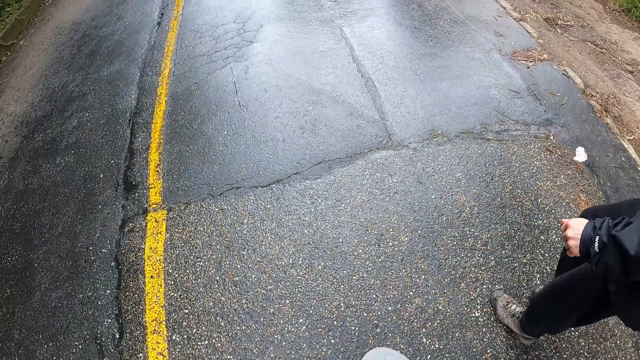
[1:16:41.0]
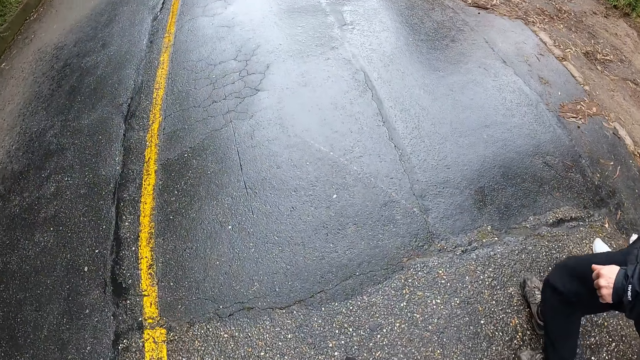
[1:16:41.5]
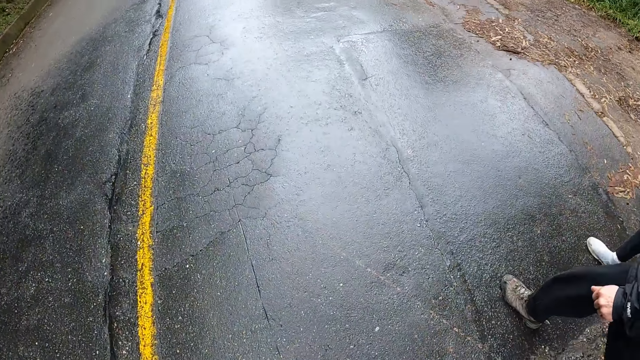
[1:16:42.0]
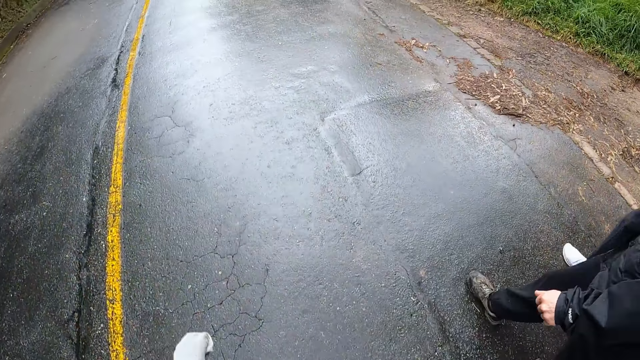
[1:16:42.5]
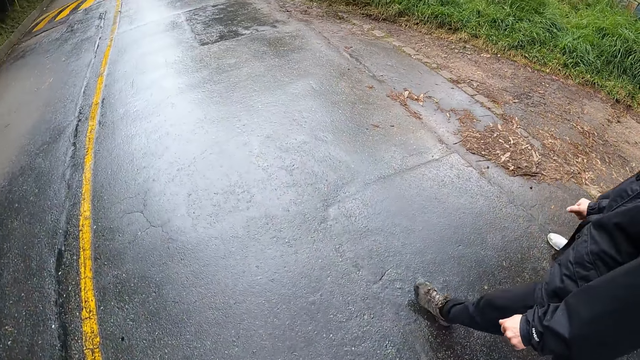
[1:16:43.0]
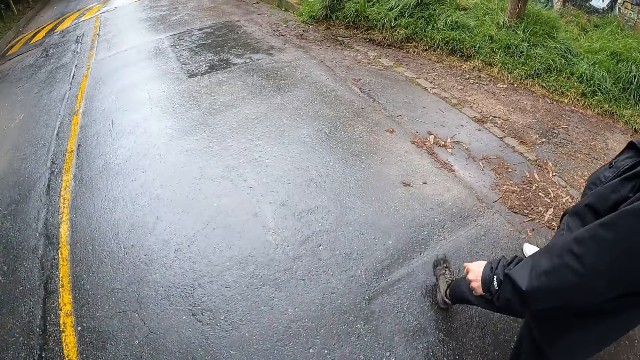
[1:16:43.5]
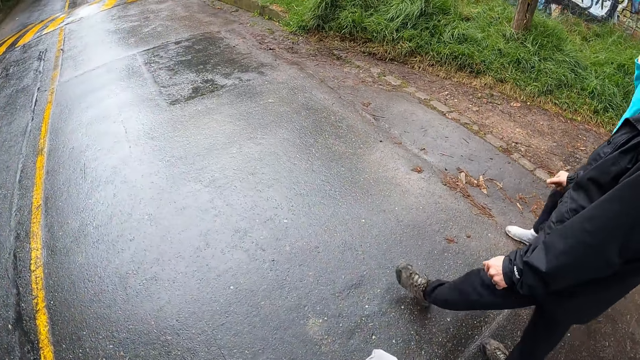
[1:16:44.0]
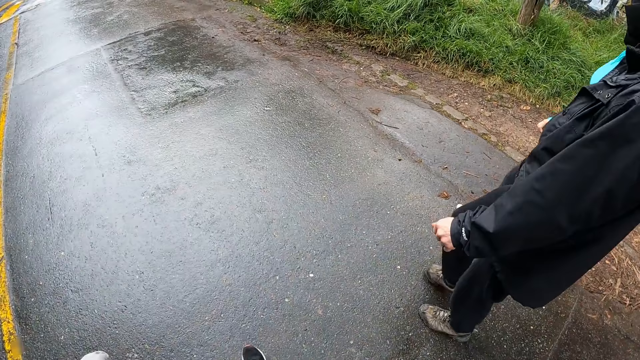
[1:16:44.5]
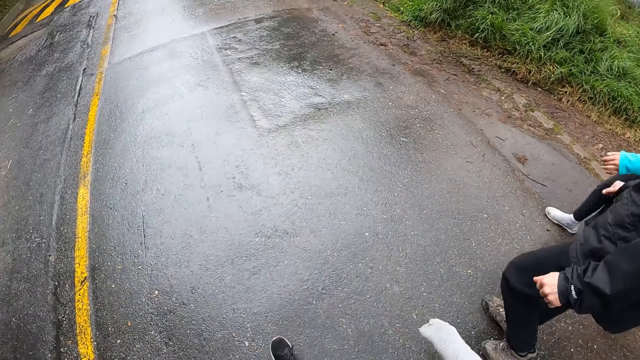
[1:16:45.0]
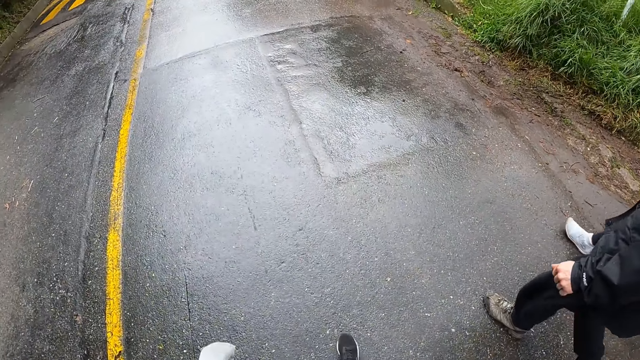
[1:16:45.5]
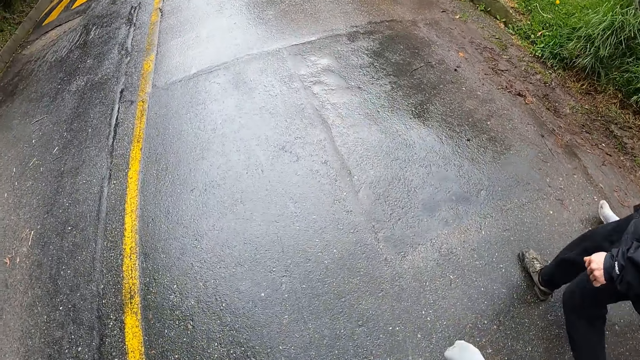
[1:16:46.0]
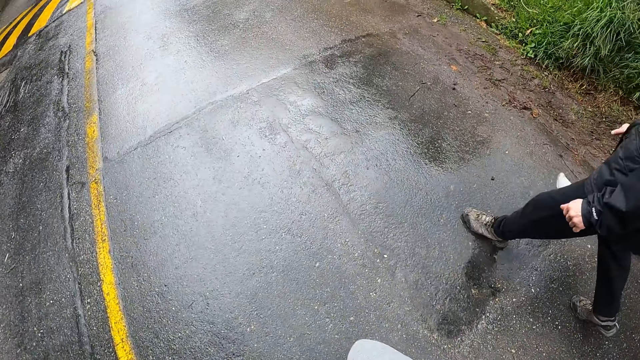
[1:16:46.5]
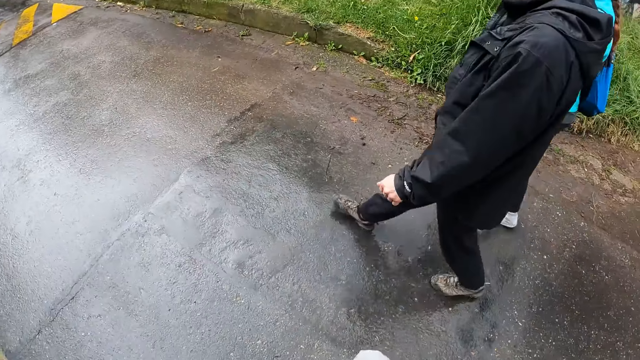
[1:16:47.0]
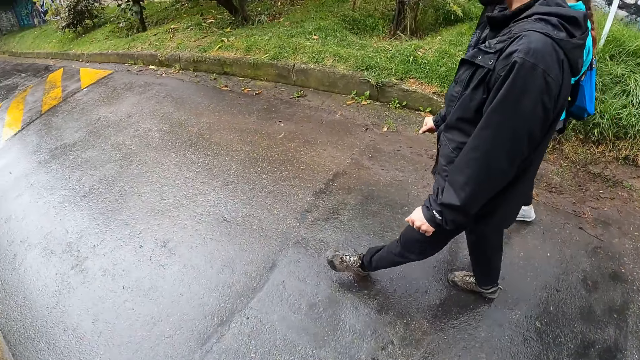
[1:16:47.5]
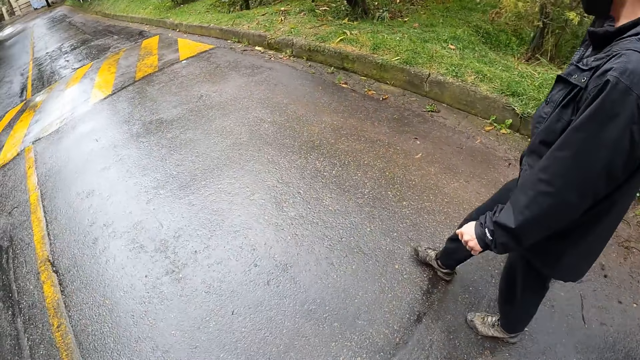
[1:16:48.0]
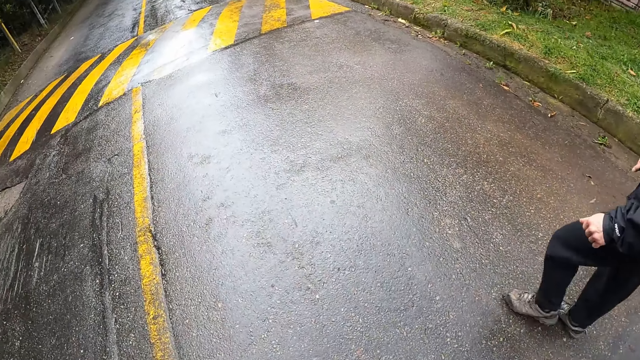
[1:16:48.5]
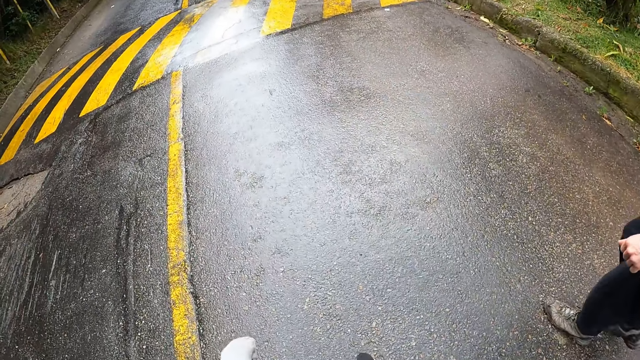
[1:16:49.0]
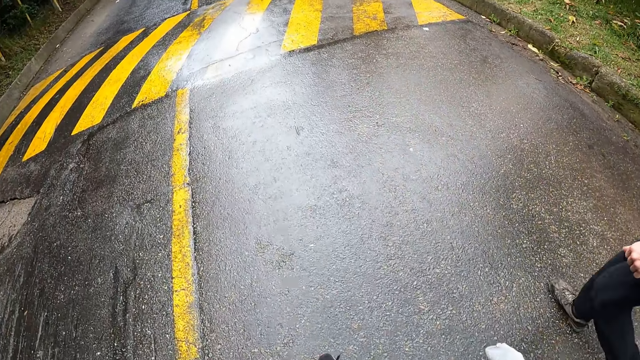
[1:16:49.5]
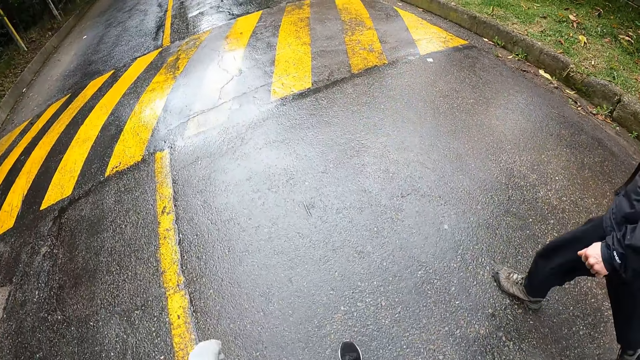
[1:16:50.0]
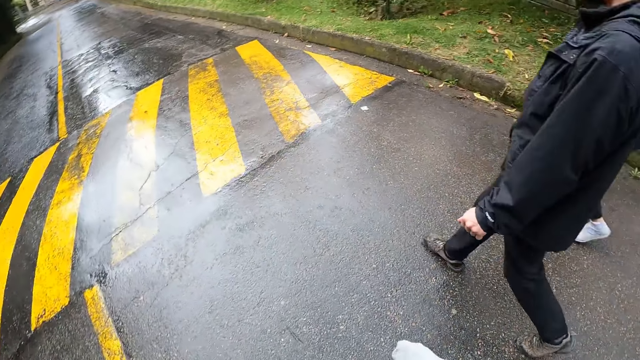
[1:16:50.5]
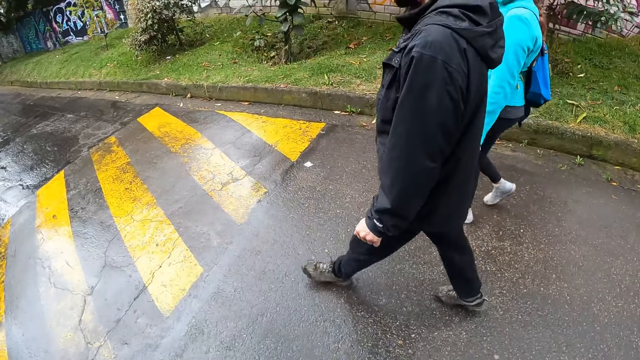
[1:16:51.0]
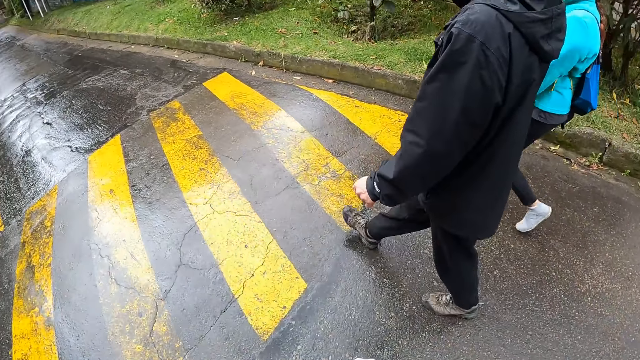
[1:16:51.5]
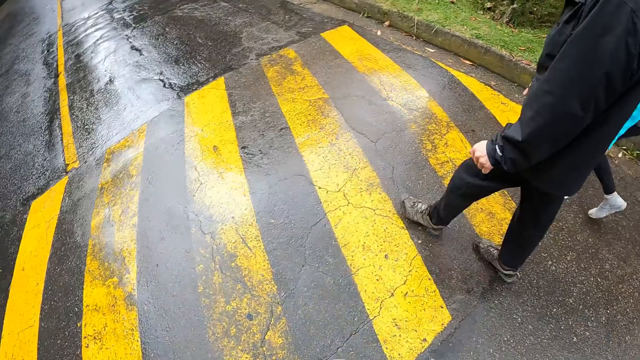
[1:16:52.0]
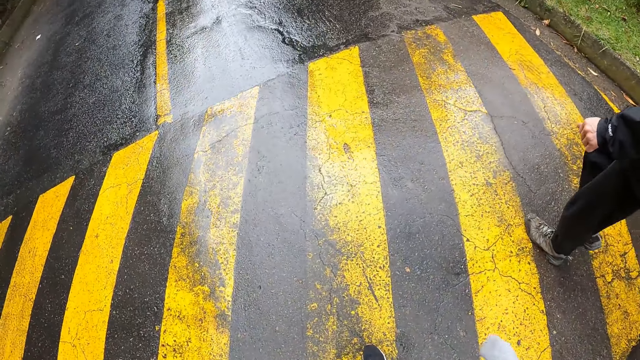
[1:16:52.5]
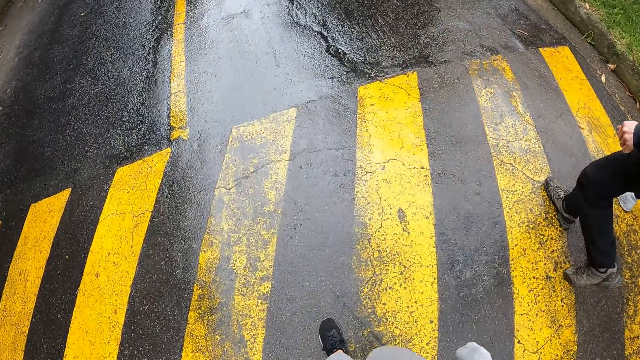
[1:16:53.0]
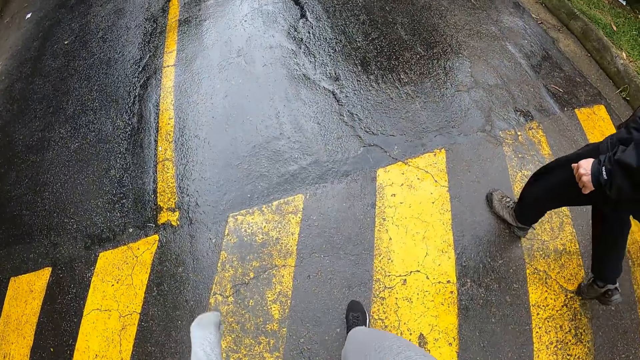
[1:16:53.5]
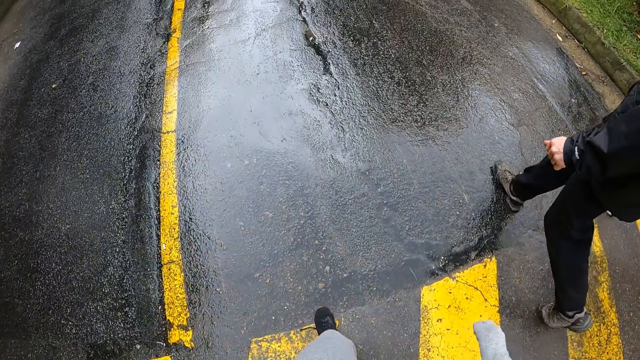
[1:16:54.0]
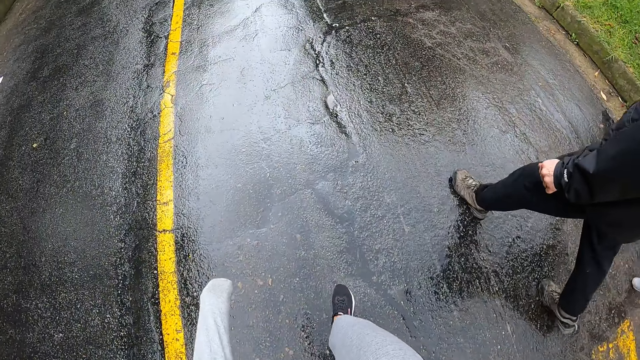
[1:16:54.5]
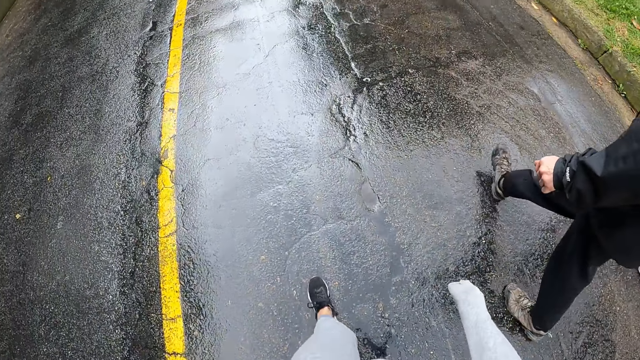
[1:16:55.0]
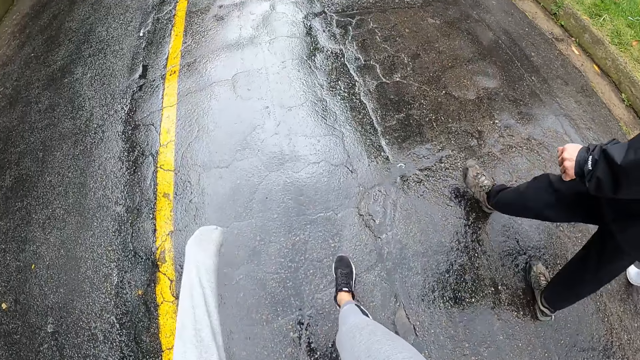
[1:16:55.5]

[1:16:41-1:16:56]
The camera wearer turns towards the man and the woman. She turns her face towards the ground.

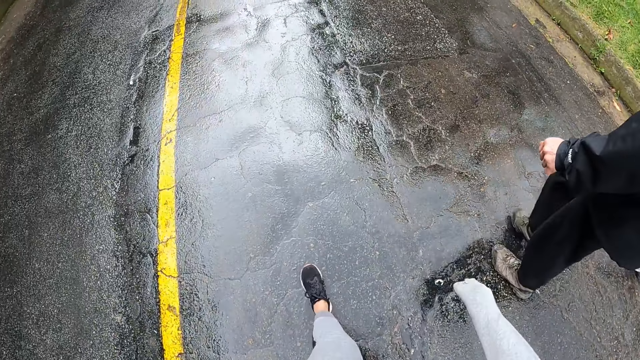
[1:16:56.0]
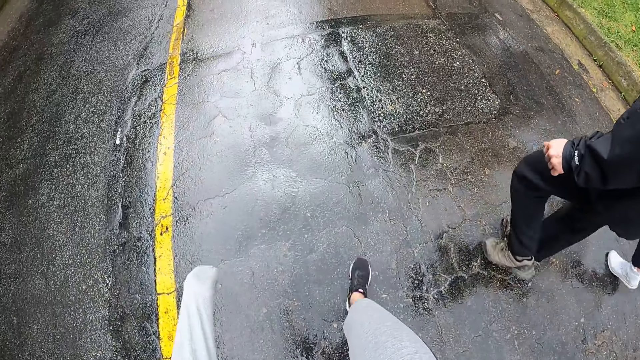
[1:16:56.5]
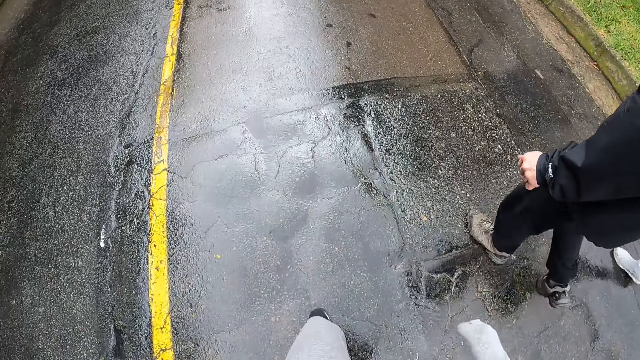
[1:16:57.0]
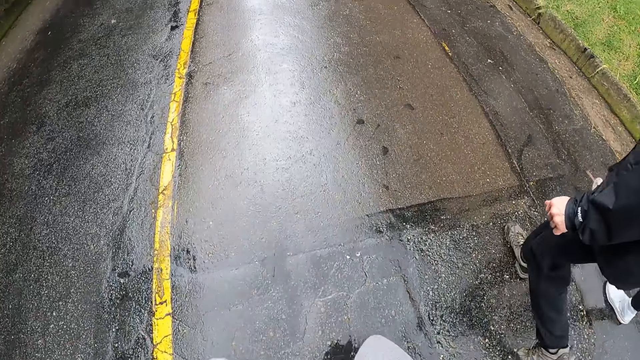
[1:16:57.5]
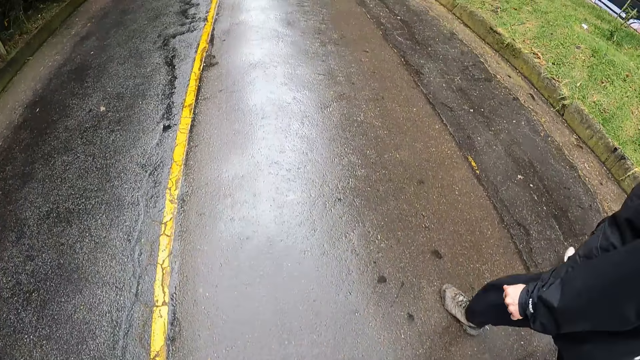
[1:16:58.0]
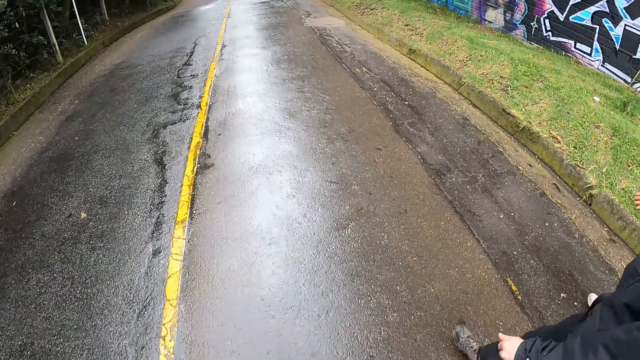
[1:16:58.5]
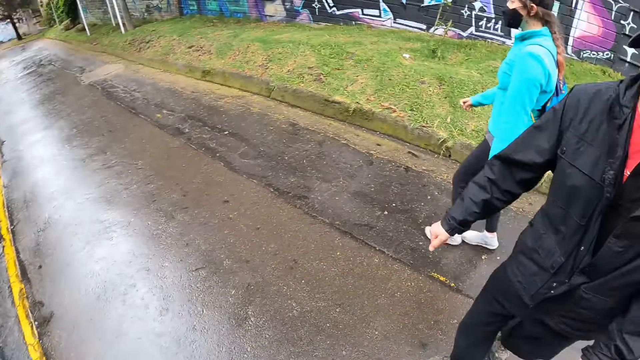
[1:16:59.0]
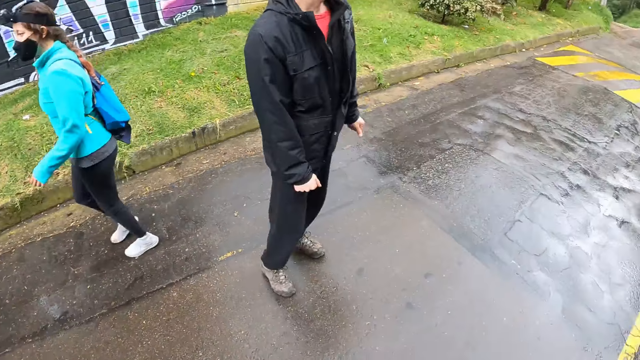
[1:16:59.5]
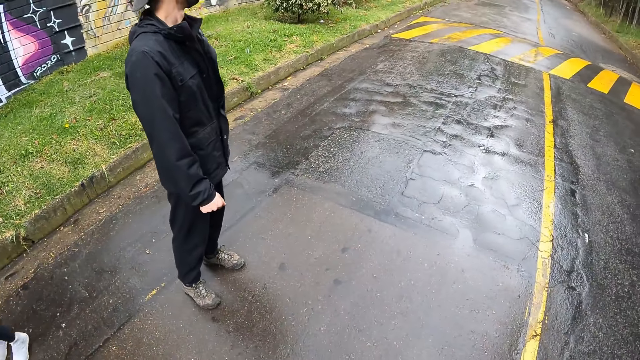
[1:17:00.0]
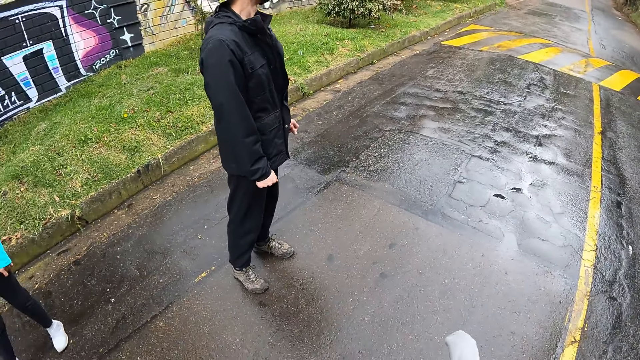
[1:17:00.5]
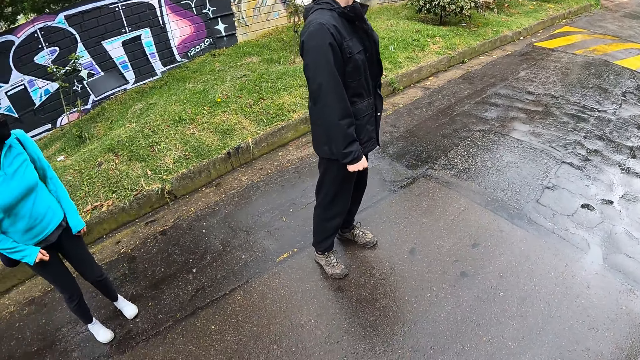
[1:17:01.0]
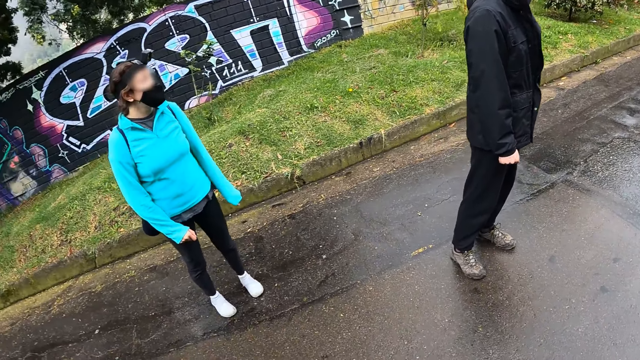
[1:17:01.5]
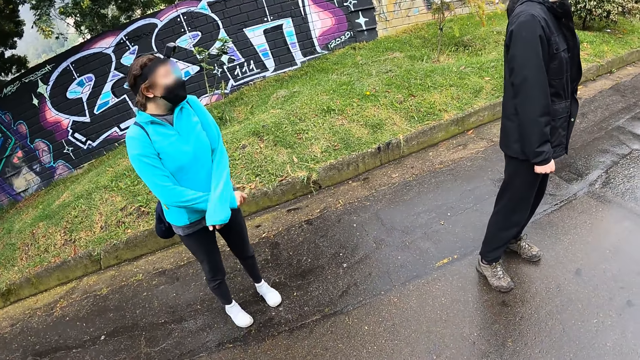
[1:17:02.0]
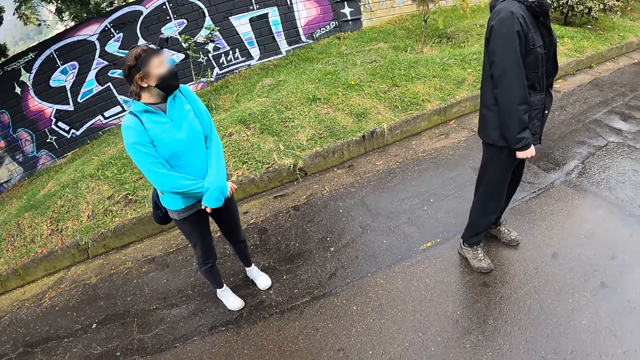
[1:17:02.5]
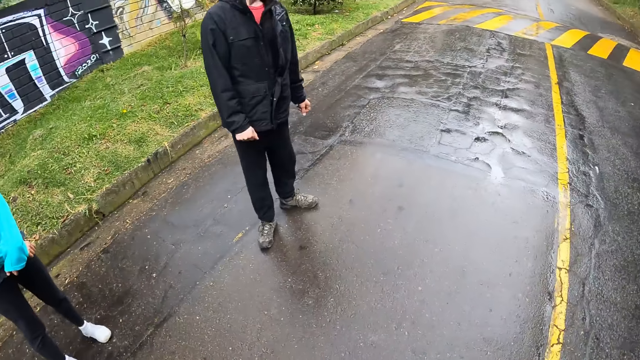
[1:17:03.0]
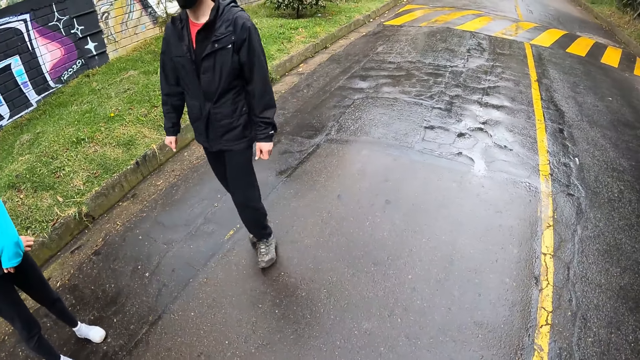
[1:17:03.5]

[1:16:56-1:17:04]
The camera wearer turns towards the man and the woman. They look around the road. The woman crosses both hands.
